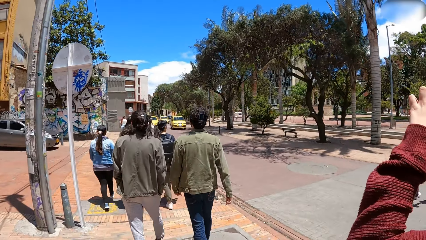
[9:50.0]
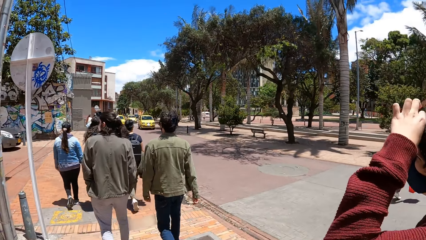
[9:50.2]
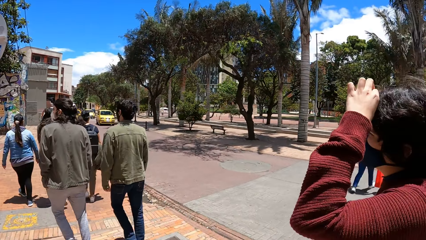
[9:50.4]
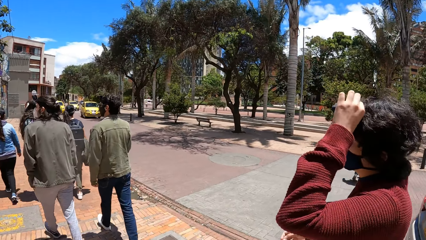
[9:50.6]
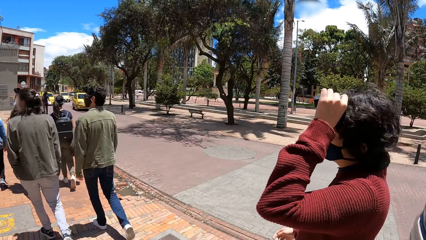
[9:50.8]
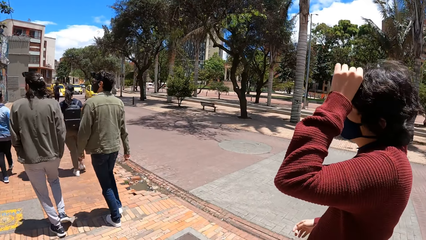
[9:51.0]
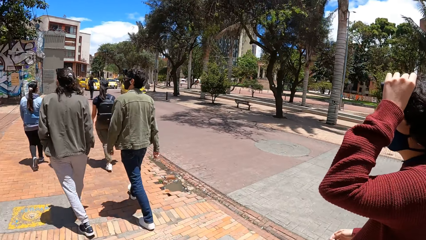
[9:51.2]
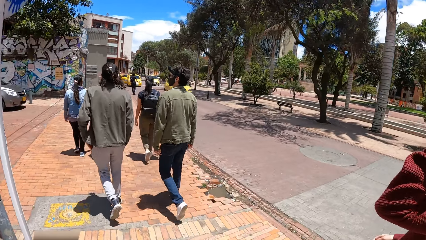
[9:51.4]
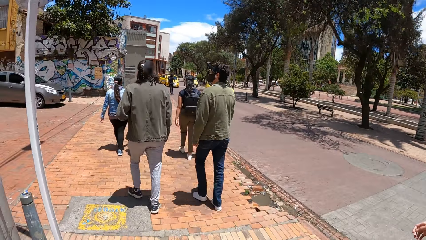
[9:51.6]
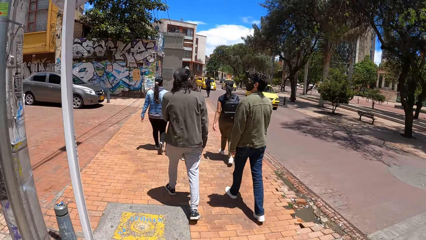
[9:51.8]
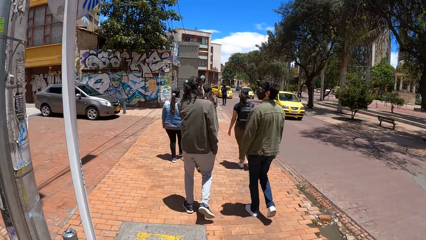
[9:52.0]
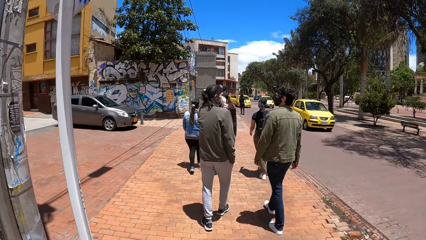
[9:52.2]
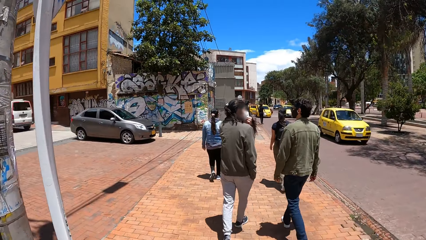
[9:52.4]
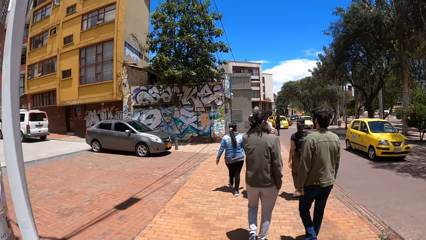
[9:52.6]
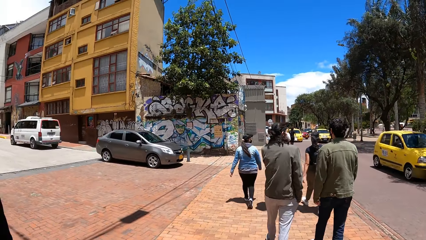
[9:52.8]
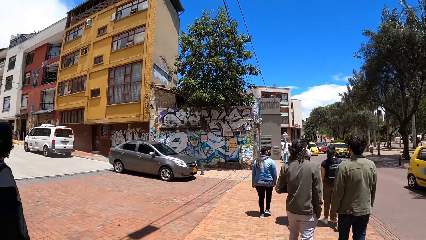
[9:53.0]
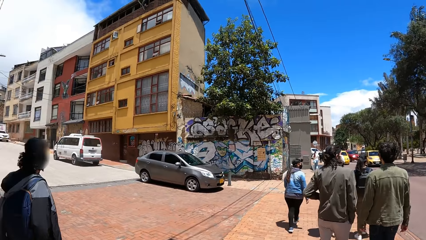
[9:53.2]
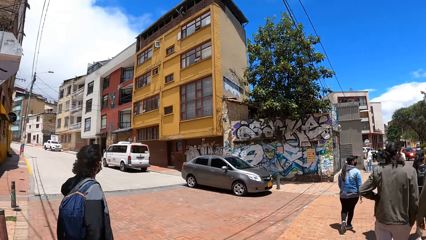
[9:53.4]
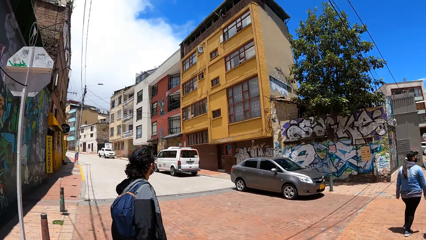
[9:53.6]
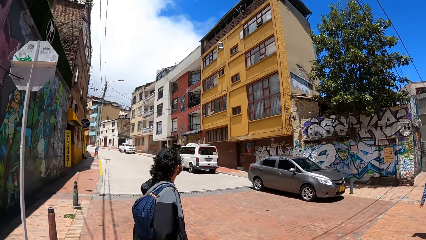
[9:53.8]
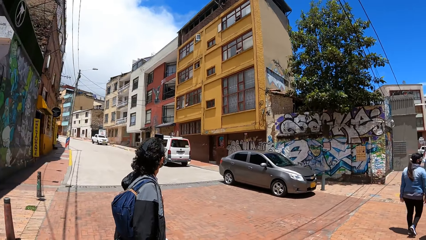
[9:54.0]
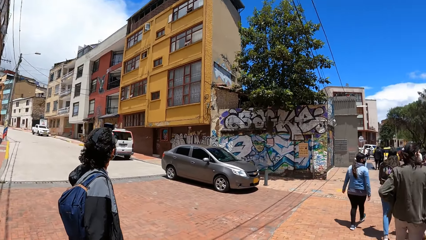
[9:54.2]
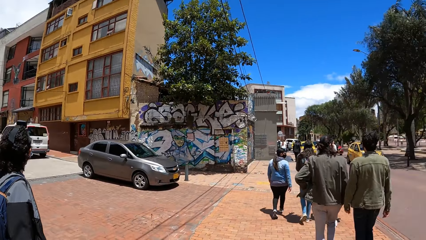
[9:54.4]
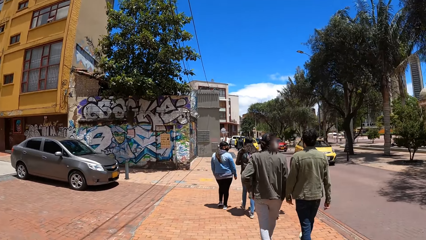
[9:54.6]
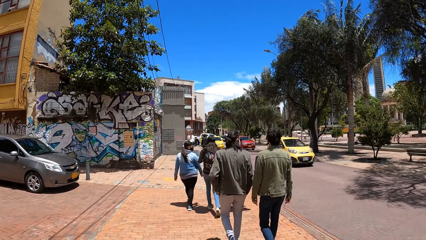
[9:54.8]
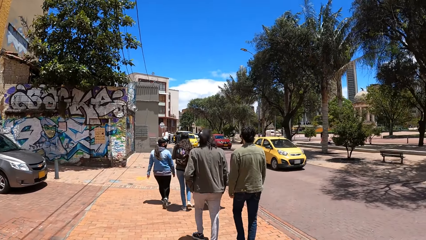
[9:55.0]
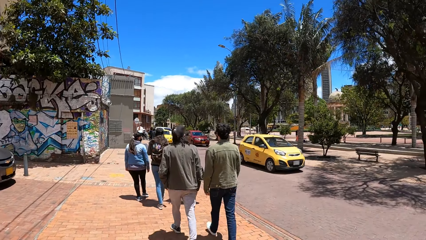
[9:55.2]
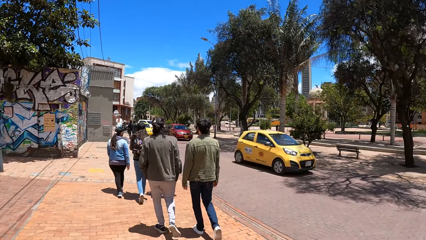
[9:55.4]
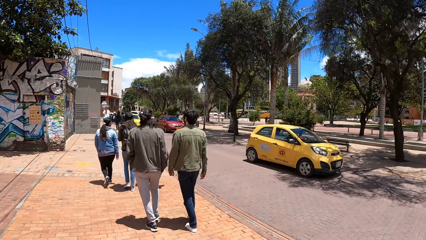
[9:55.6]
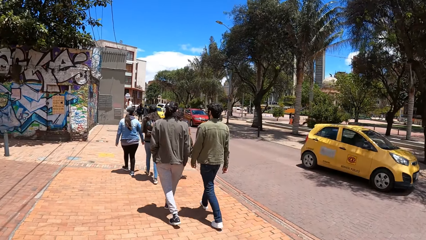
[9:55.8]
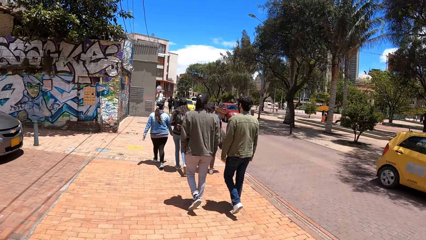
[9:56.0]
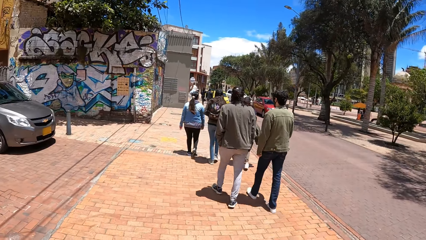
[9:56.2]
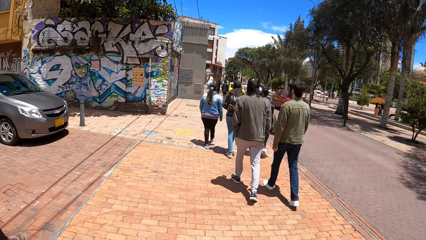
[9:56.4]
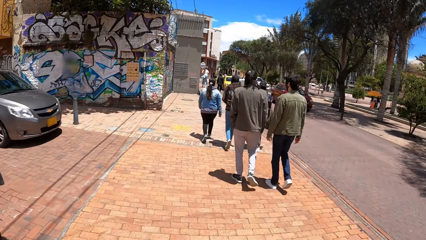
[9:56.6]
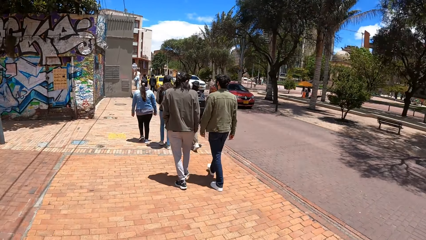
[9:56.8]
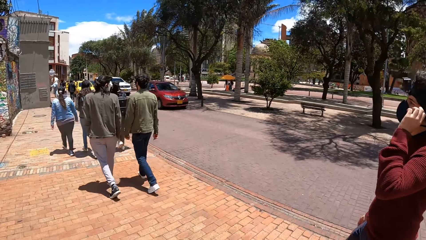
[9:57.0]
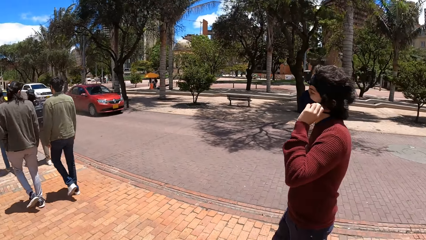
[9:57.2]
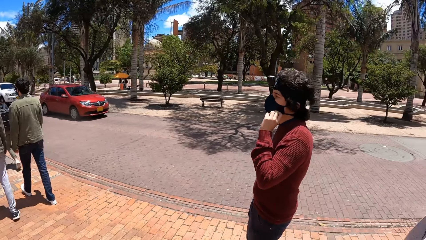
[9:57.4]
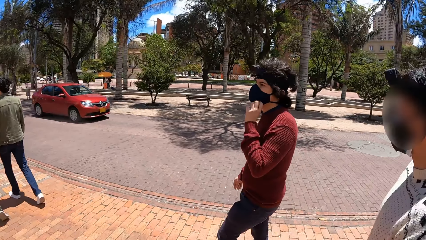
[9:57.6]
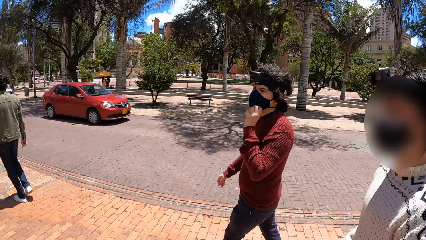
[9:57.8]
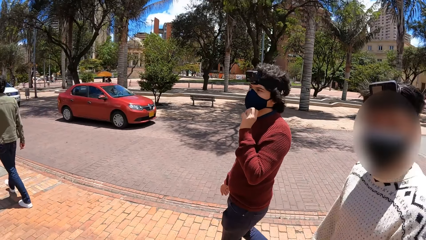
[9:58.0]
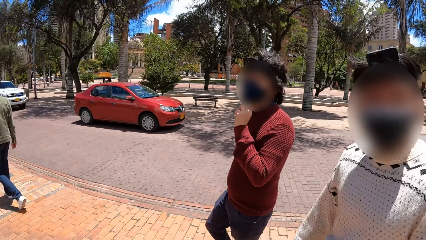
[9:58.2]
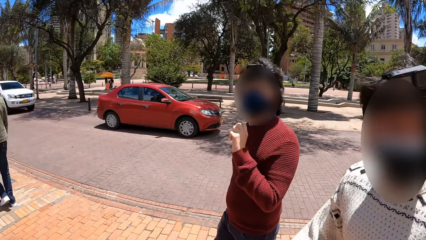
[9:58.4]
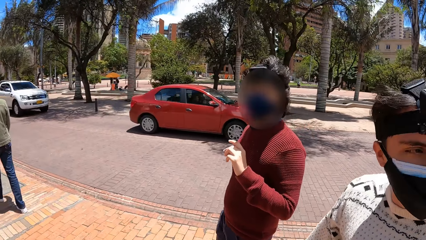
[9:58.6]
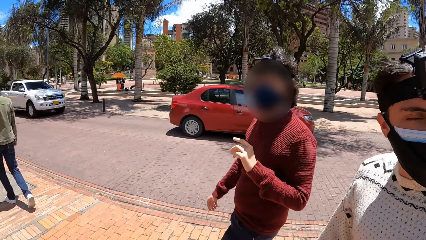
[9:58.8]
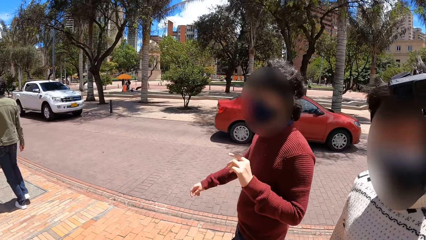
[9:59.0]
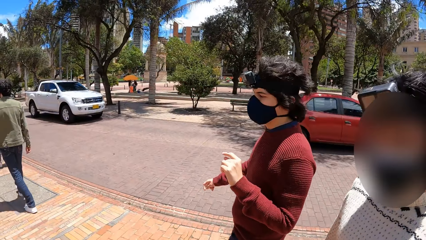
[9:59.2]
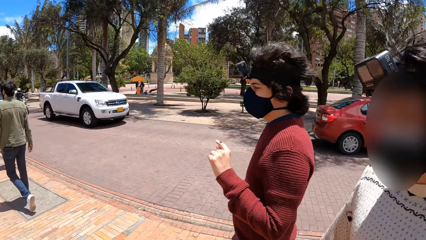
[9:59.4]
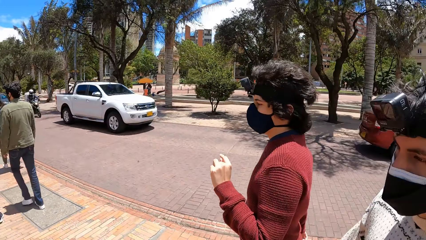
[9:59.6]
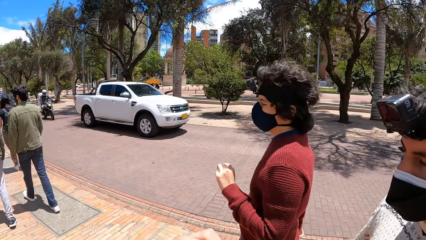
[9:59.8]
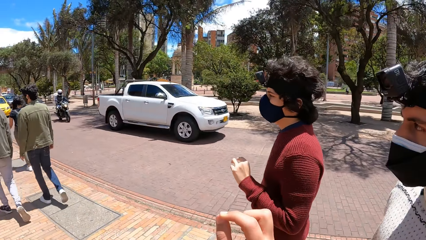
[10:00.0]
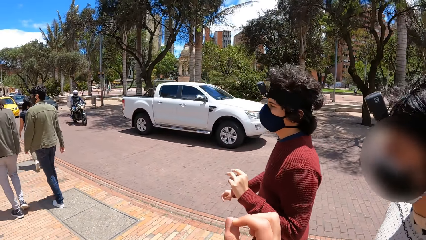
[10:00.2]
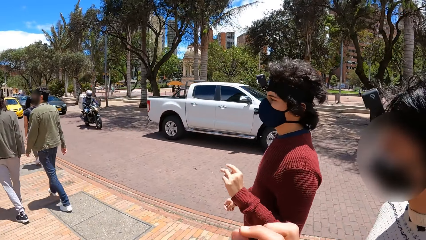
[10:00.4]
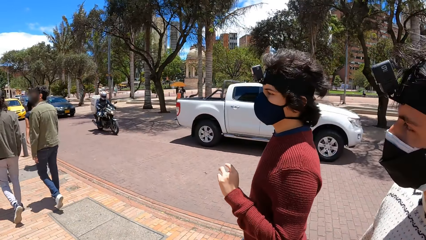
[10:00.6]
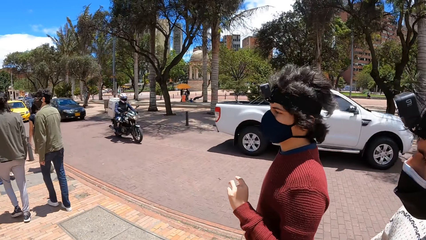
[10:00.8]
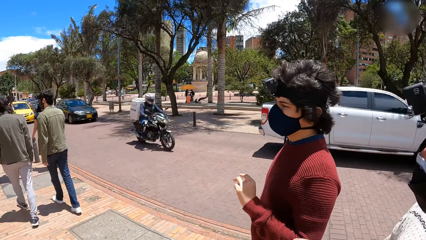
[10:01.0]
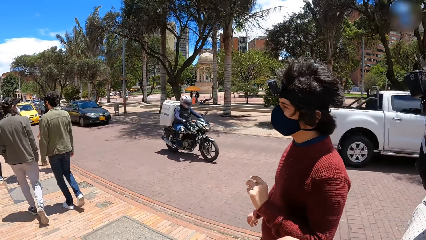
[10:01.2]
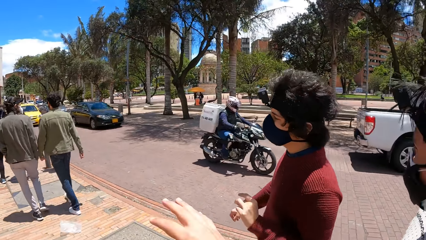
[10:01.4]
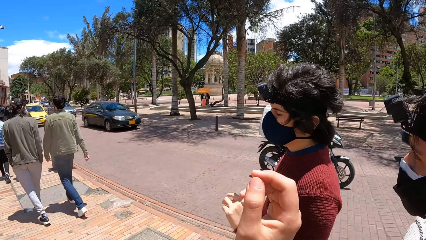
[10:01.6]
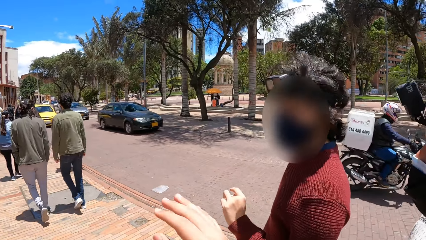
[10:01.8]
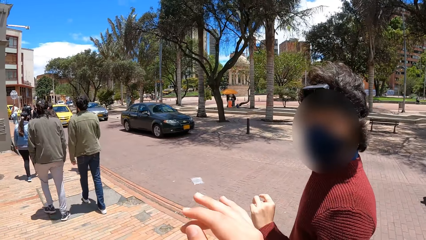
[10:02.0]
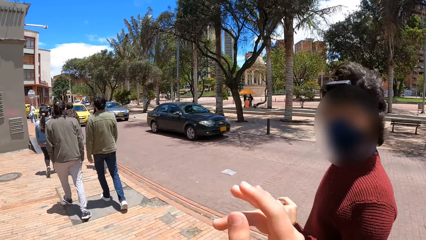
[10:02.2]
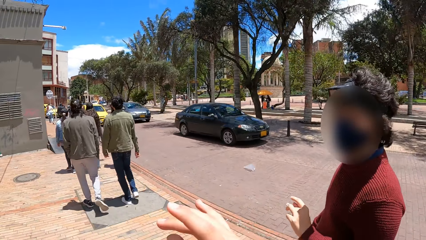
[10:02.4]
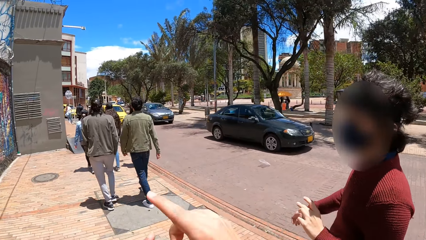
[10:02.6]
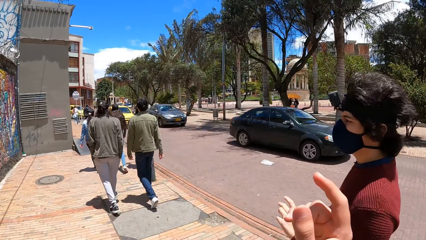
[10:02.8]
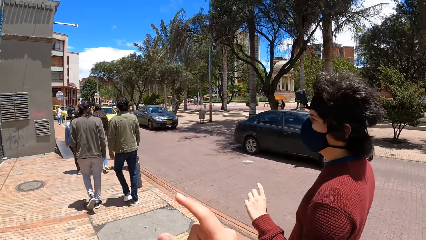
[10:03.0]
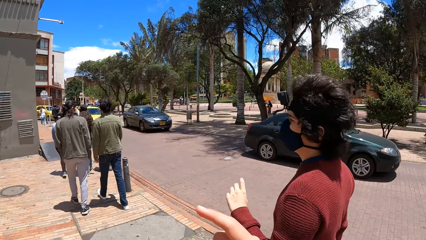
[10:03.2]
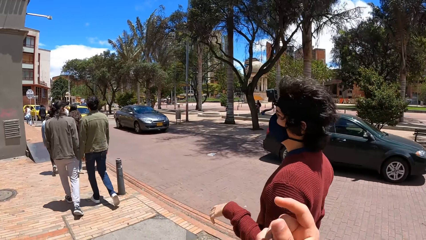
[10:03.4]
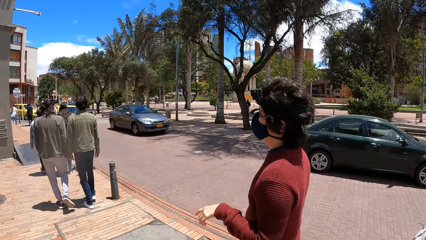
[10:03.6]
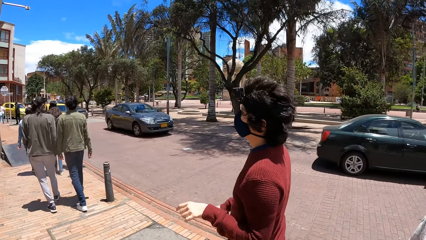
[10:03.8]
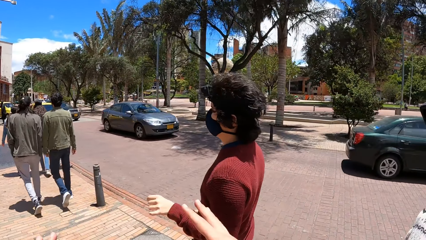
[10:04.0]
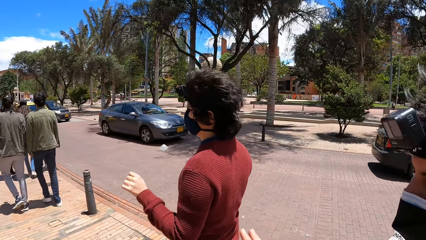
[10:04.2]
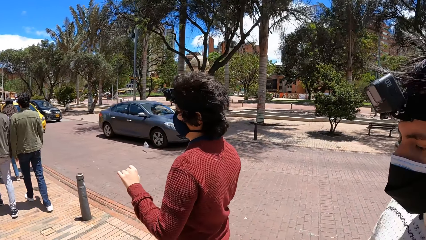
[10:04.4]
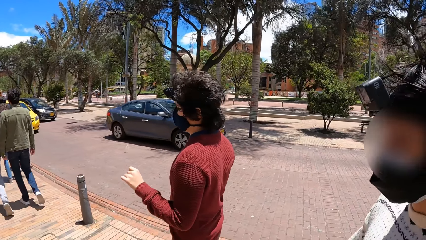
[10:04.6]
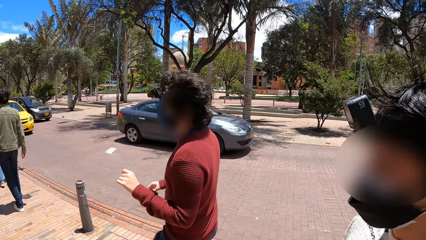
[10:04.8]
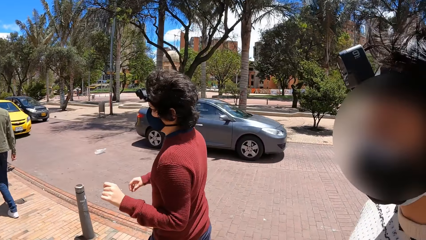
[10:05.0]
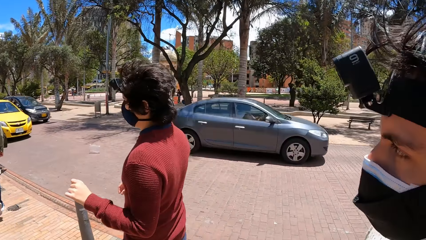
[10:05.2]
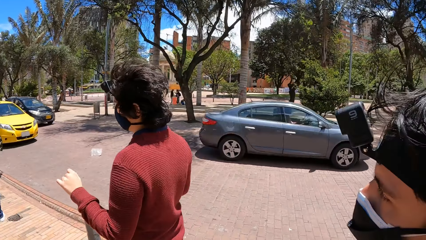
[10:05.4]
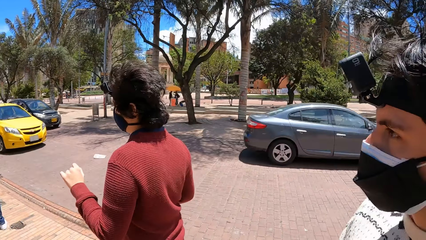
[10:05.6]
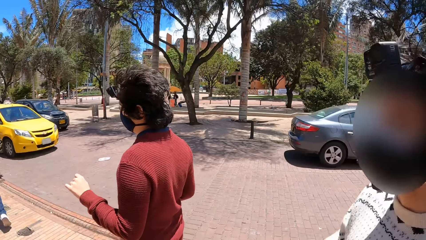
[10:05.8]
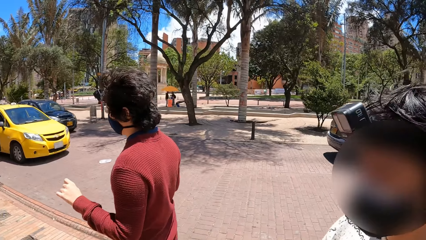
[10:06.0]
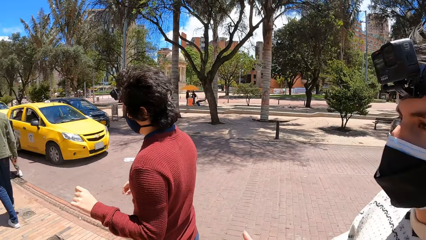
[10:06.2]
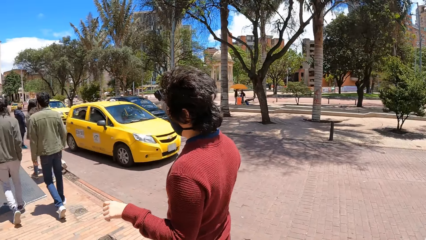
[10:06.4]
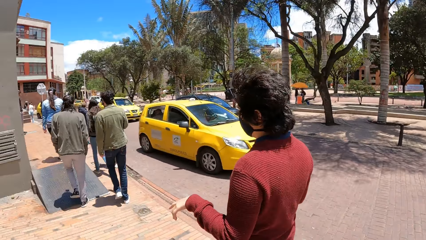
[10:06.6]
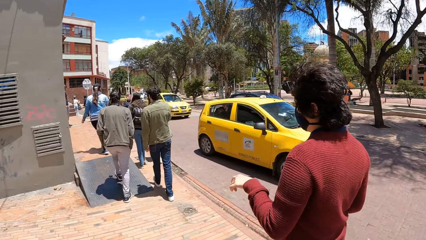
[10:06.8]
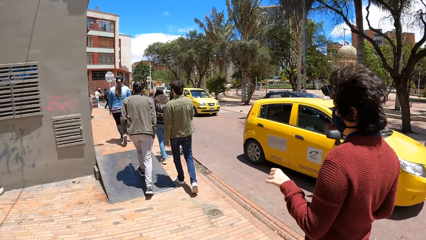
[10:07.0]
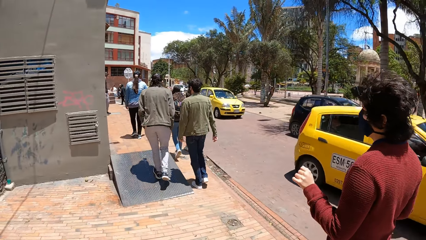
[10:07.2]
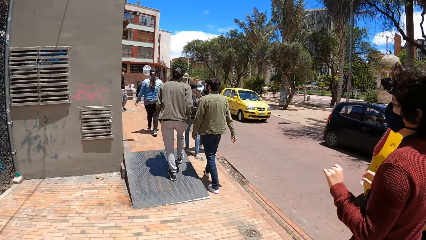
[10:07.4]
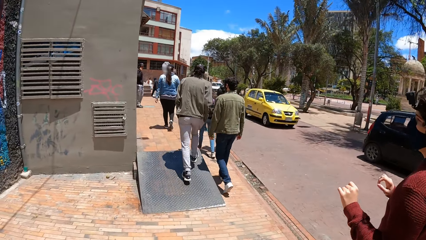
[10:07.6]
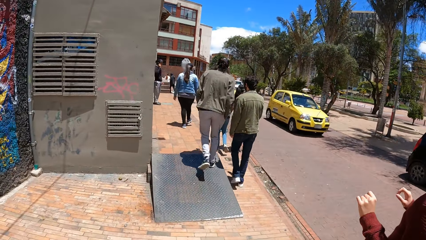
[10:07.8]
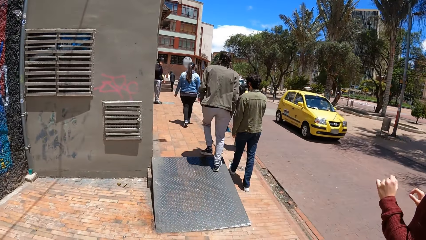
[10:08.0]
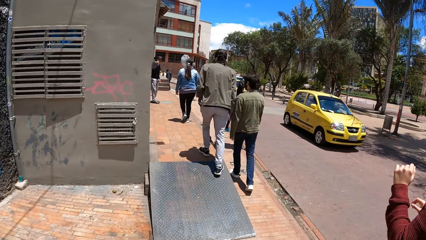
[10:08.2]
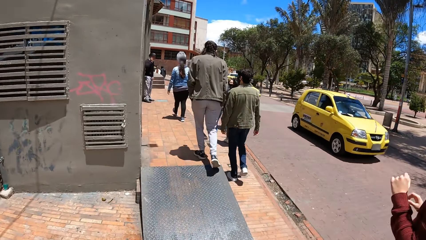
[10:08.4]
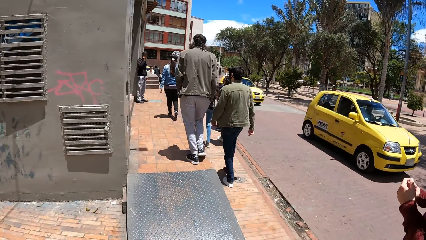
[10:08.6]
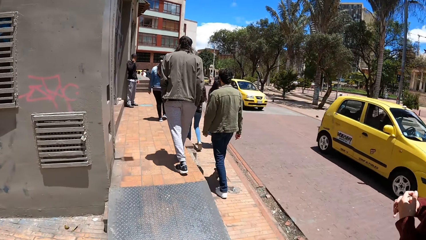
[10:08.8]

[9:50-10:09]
A man adjusts the camera on his head with his left hand. The camera wearer walks on the sidewalk of the road. A yellow car drives past the camera wearer. A yellow car drives past again. The camera wearer turns around. The man touches the face mask on his face with his left hand. A red car drives past the camera wearer. Another person looks at the camera wearer. A white pickup truck drives past the camera wearer. The camera wearer converses with the other person. A motorcycle rides past the camera wearer. A black car drives past the camera wearer. A grey car drives past the camera wearer. The camera wearer walks on the sidewalk of the road. A yellow car drives past the camera wearer. A black car drives past the camera wearer.
